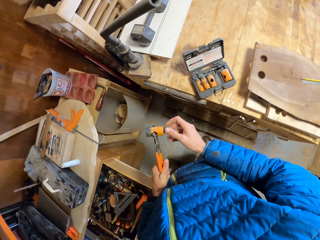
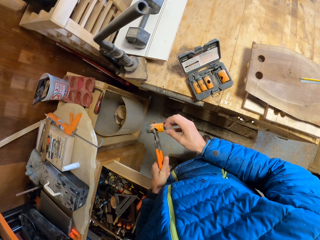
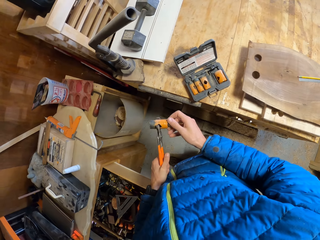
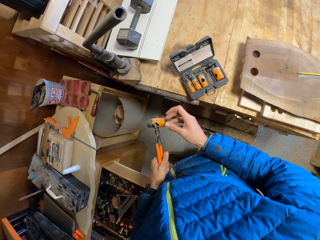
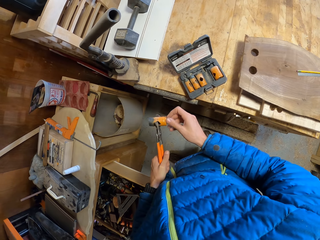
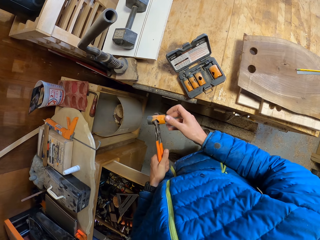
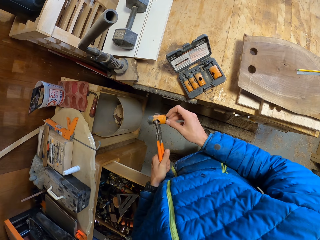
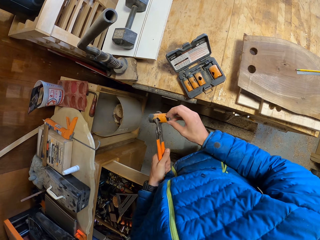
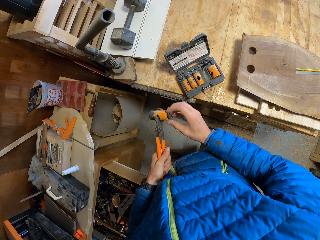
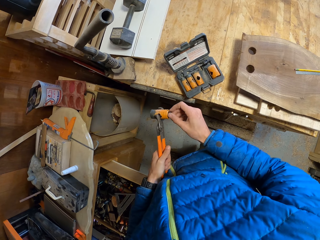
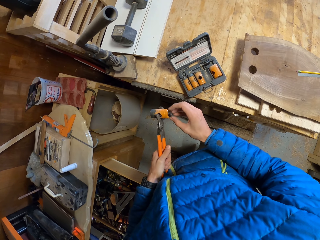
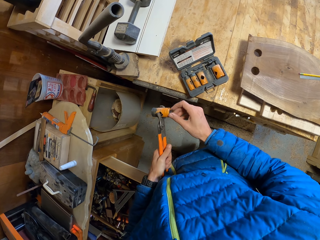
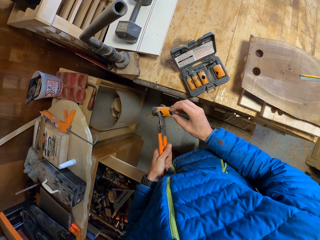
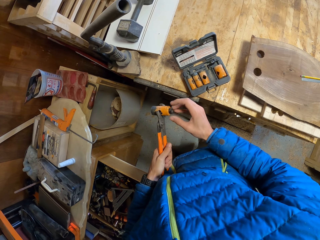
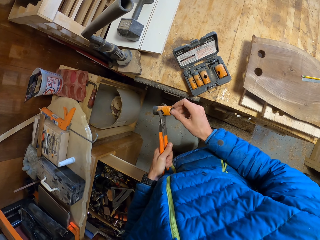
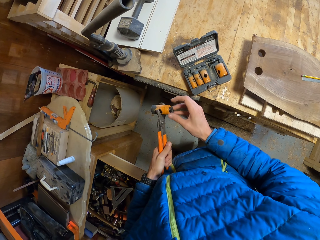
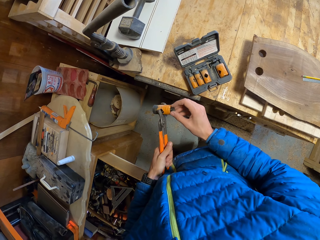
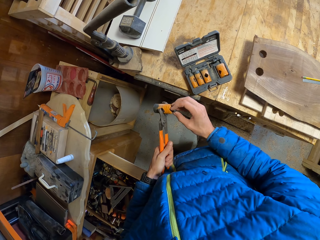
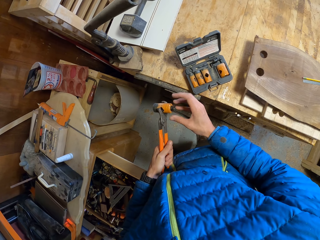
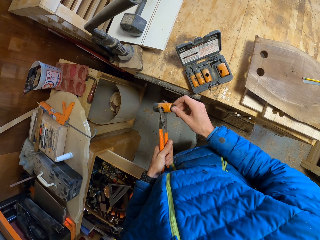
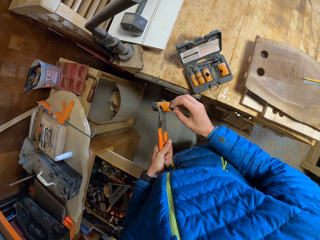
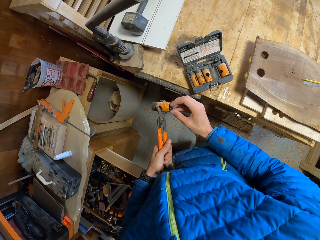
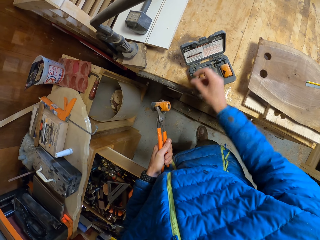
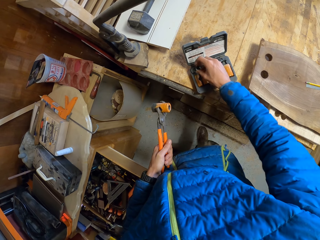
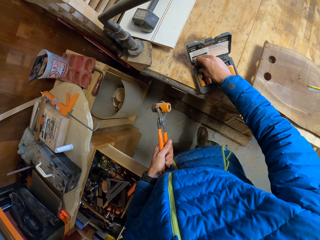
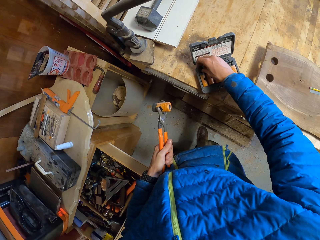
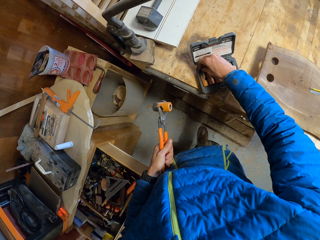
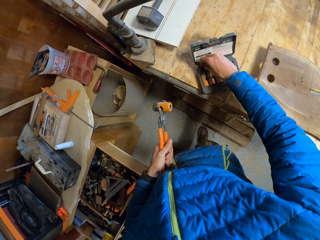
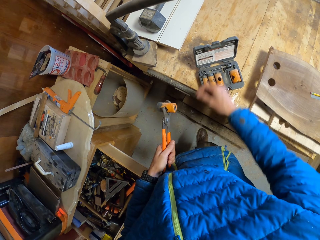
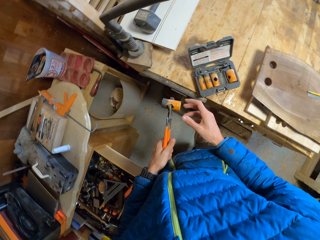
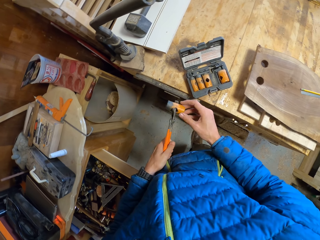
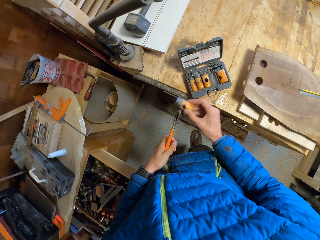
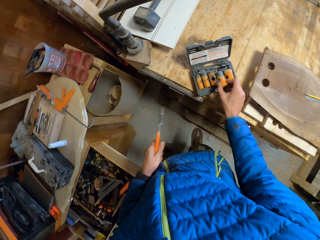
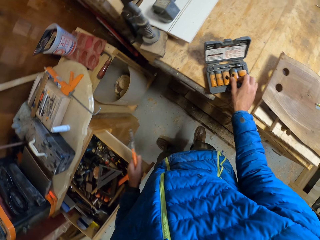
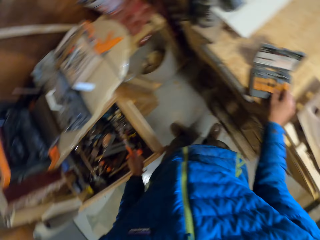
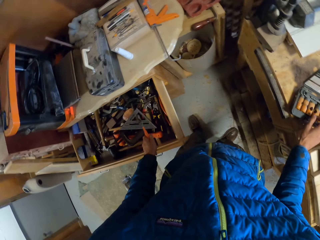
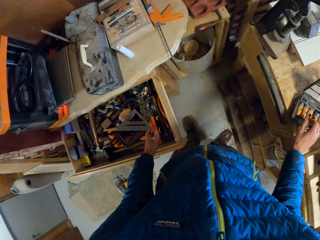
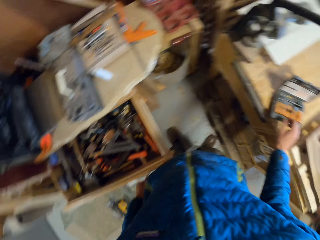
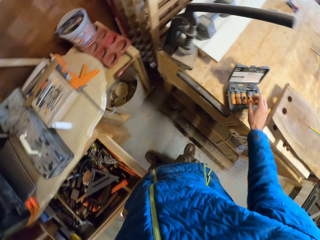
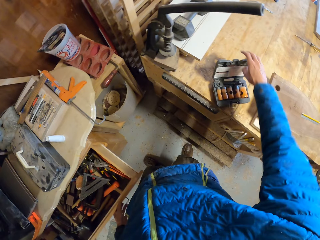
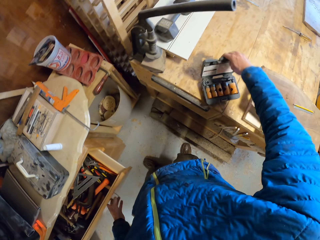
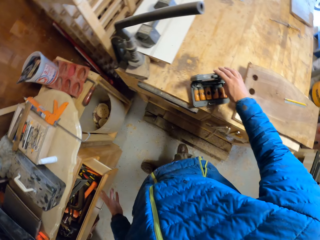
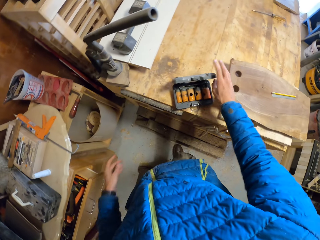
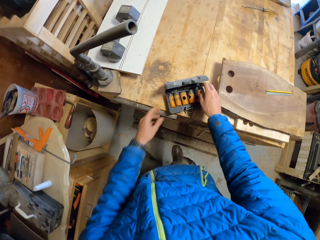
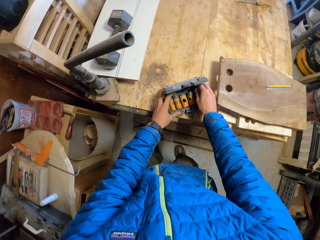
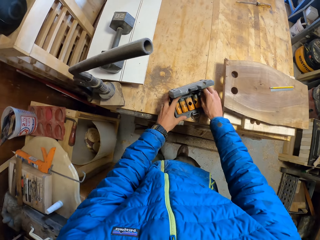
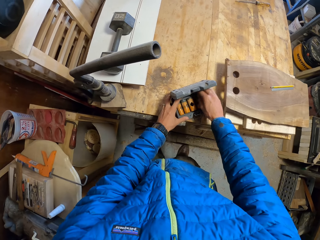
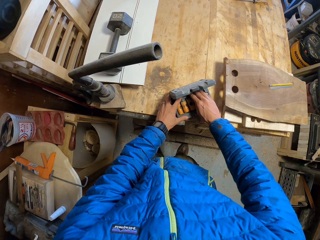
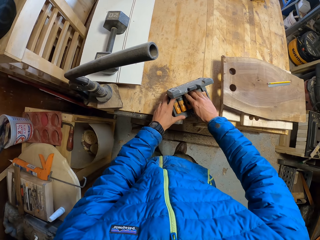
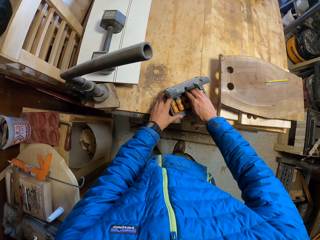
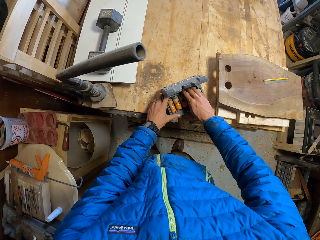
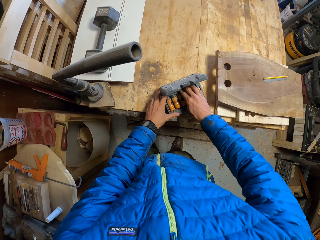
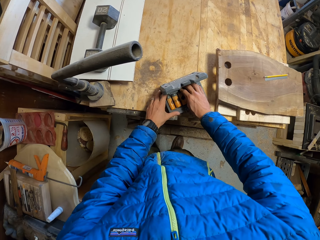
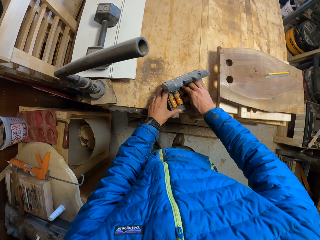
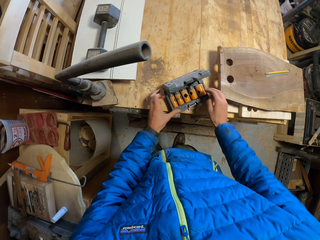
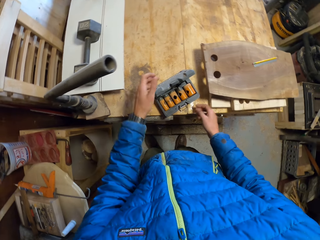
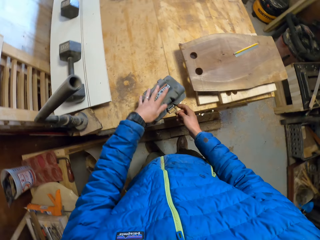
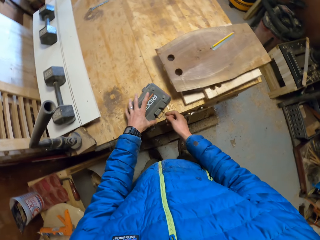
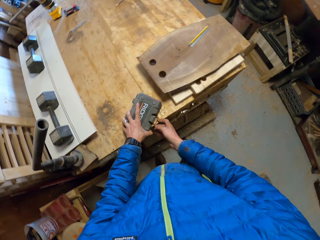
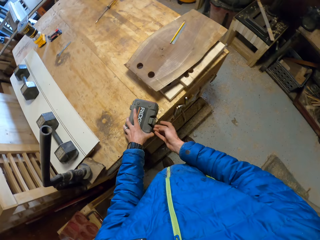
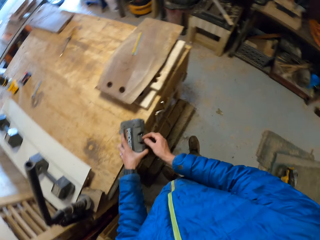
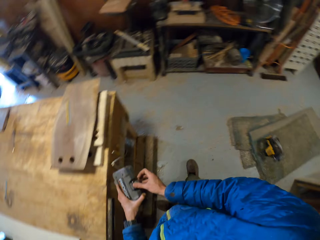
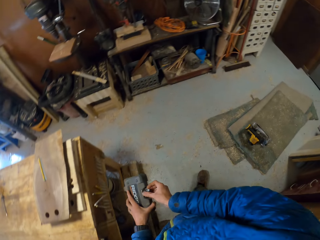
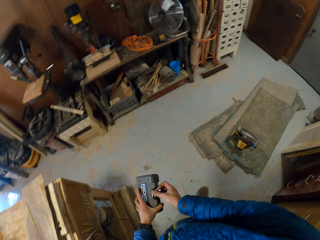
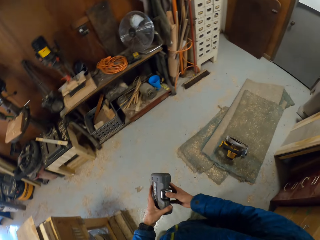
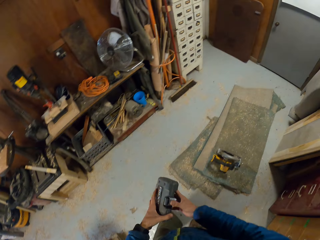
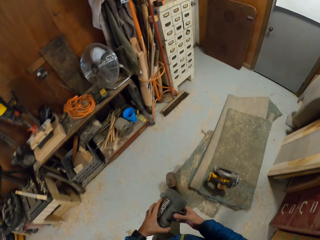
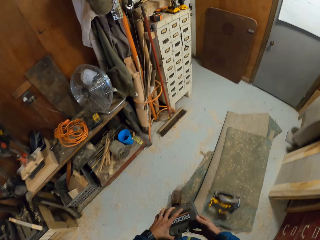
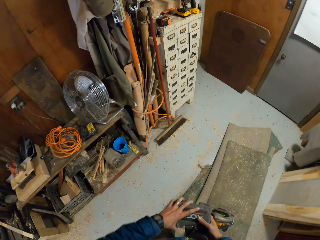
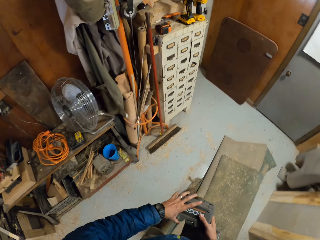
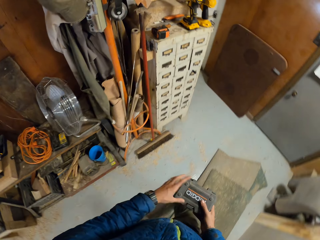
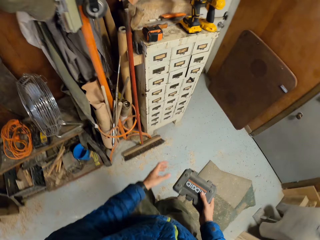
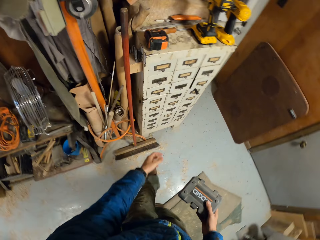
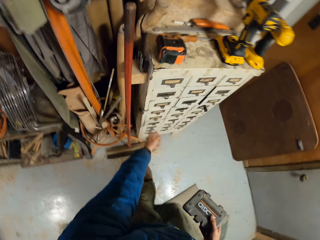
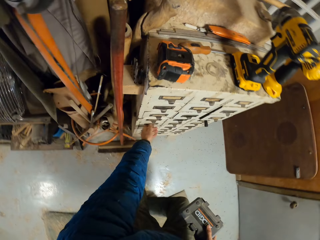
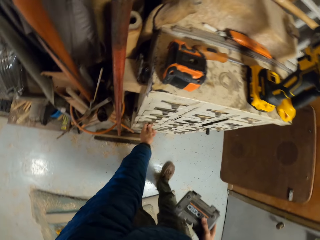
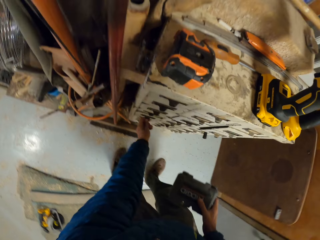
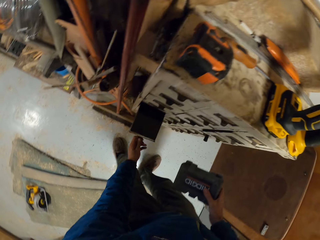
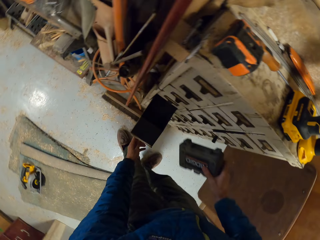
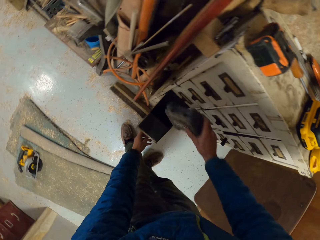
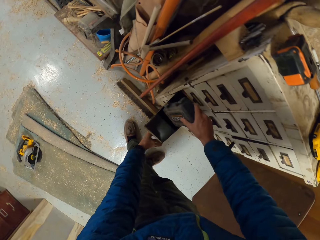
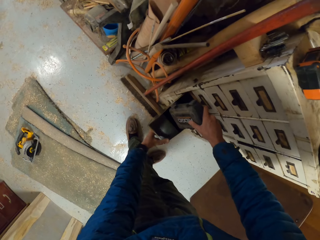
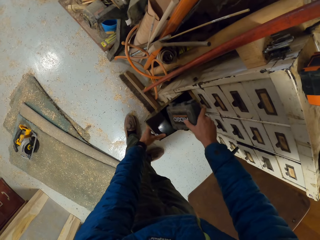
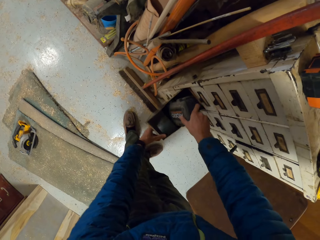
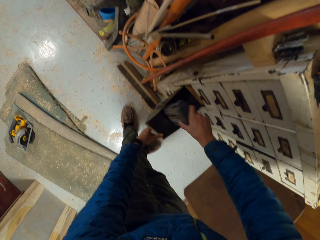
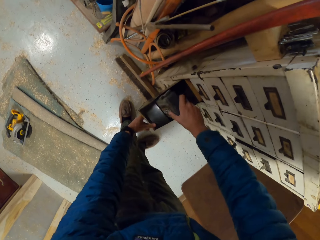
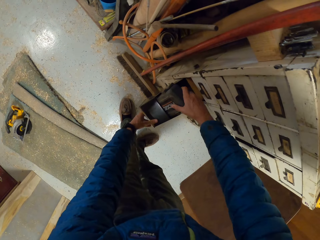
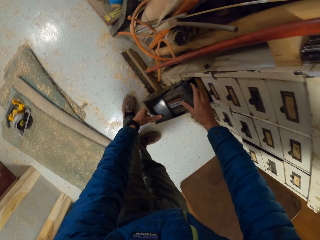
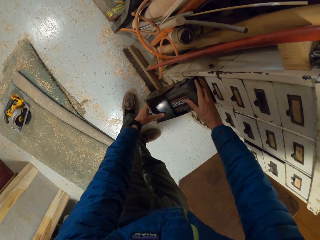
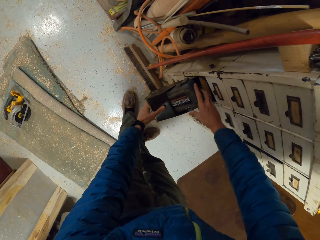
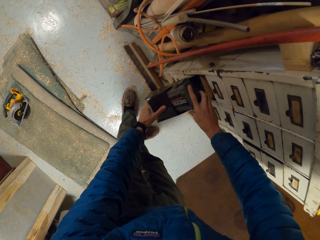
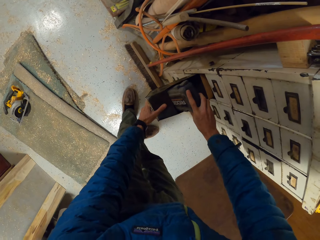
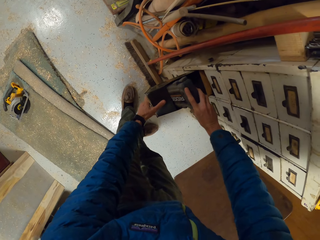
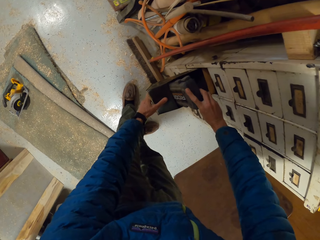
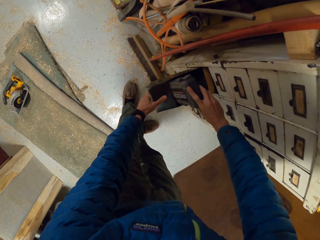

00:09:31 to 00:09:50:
The camera wearer places the drill tip in the box of chucks or toolkit on the table. He removes the chuck from the adjustable pliers. He places the chuck inside the box of chucks. He drops the adjustable pliers inside the drawer. He closes the drawer with his left hand. He arranges the chucks in the box of chucks. He closes the box of chucks on the table with his right hand. He picks up the toolkit from the table and walks around the workshop. He opens a drawer in a cabinet in the workshop. He places the box of chucks inside the cabinet drawer.

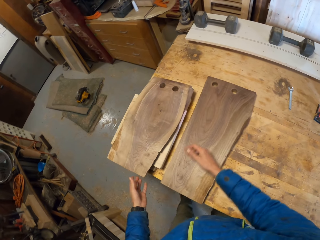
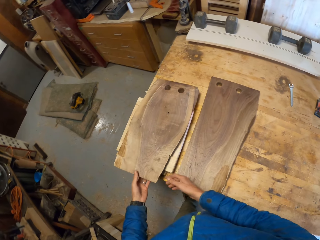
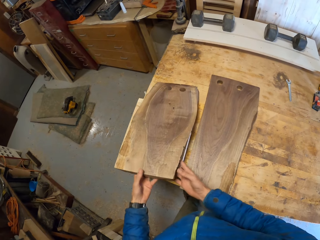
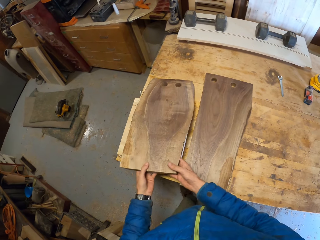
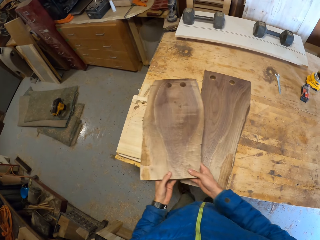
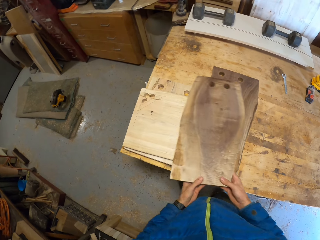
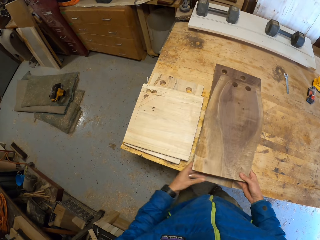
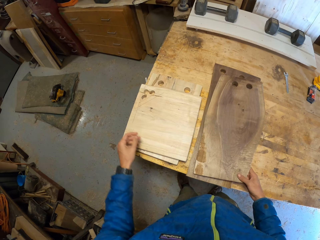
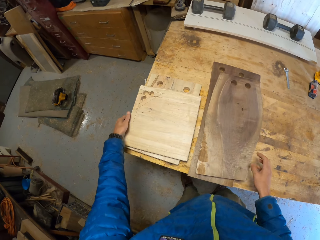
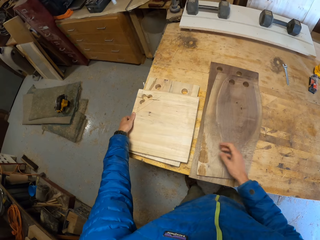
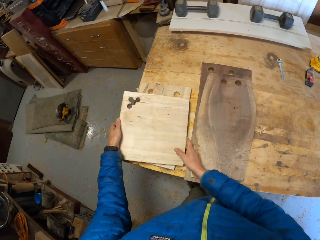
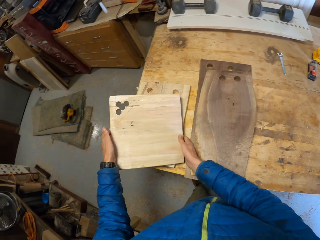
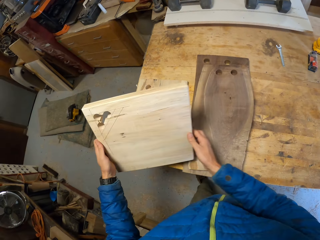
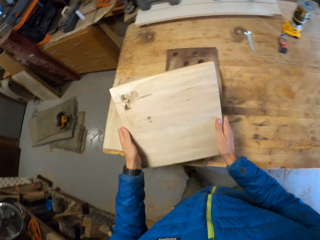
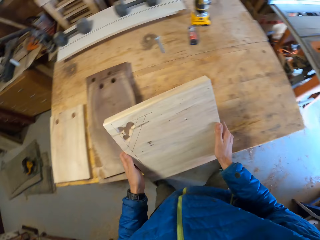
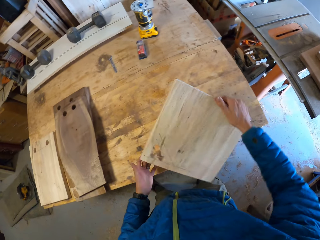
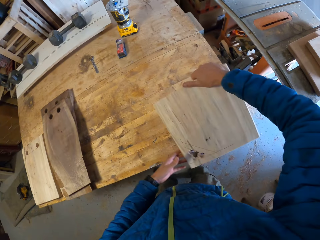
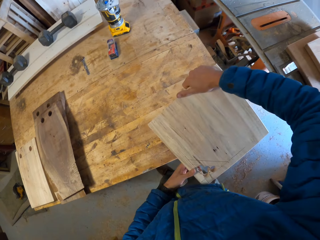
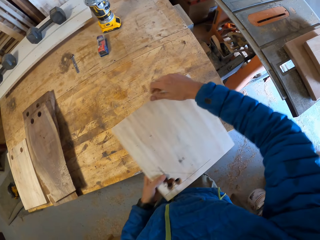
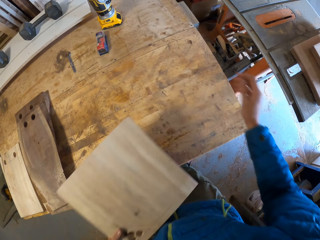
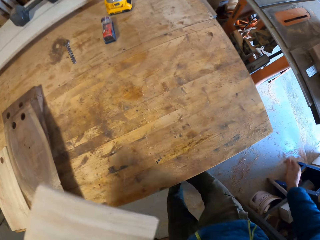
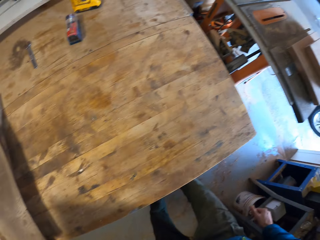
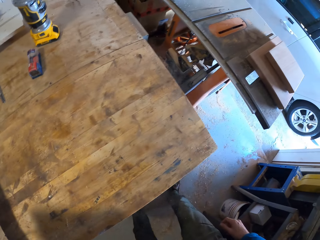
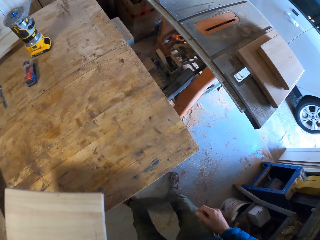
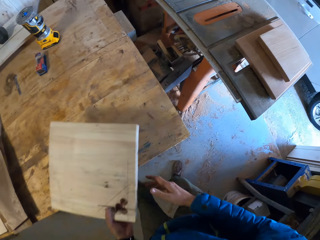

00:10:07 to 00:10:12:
The camera wearer drops the wood beside other woods on the table. He moves another wood from the other woods on the table. He carries another wood from the other woods. He examines the wood in his hands. He moves beside the table and turns the wood on his hands.
